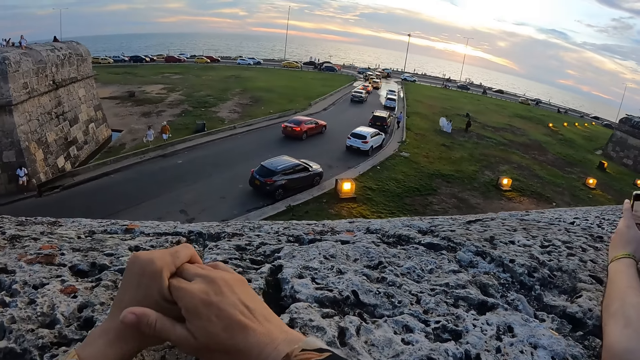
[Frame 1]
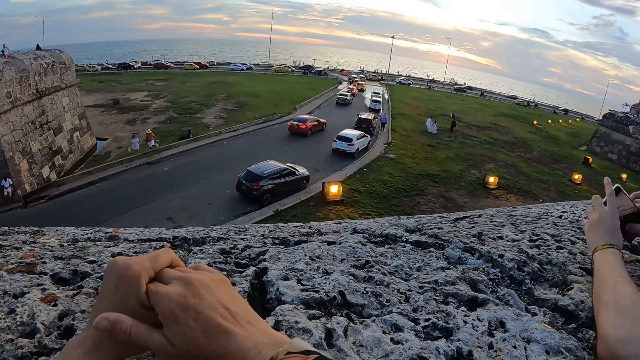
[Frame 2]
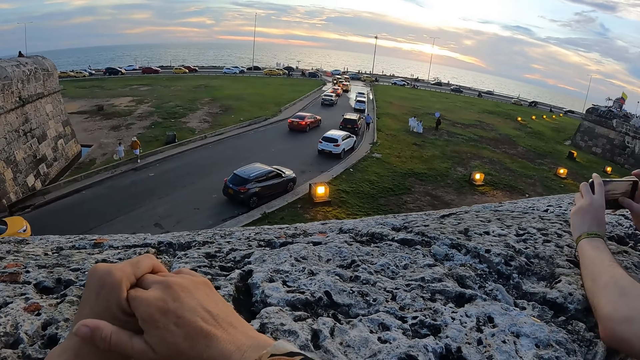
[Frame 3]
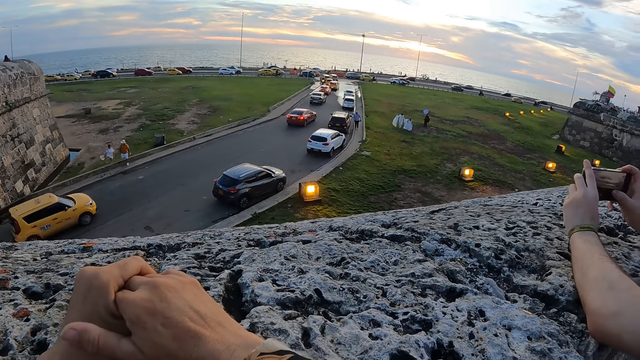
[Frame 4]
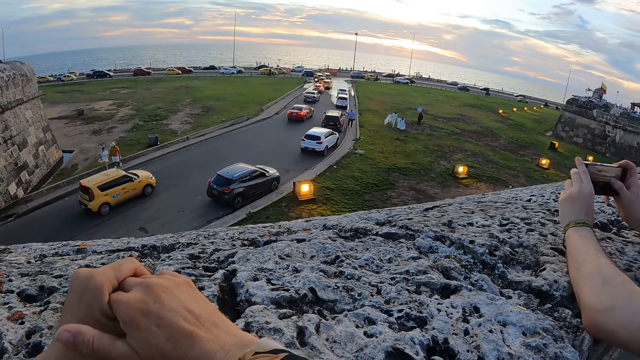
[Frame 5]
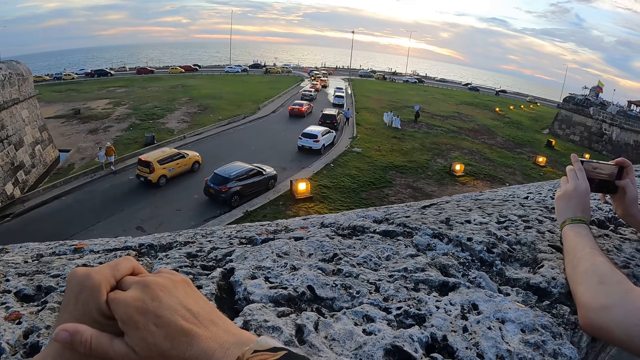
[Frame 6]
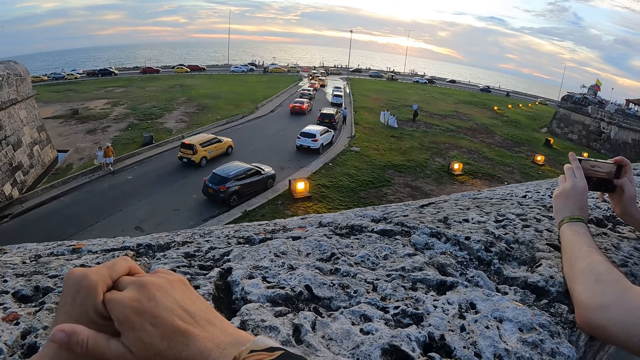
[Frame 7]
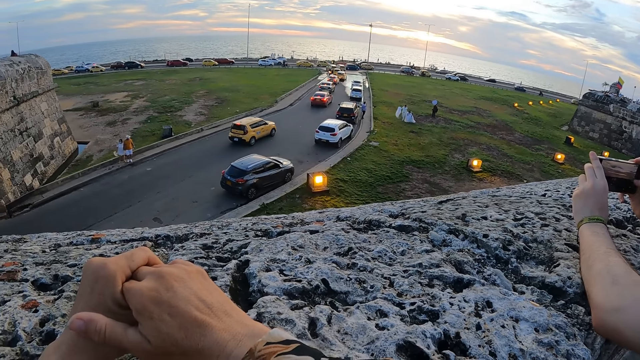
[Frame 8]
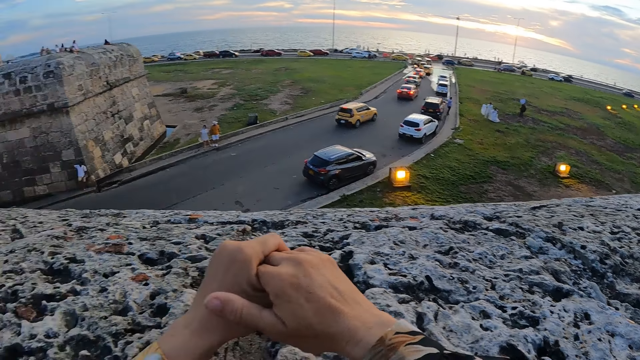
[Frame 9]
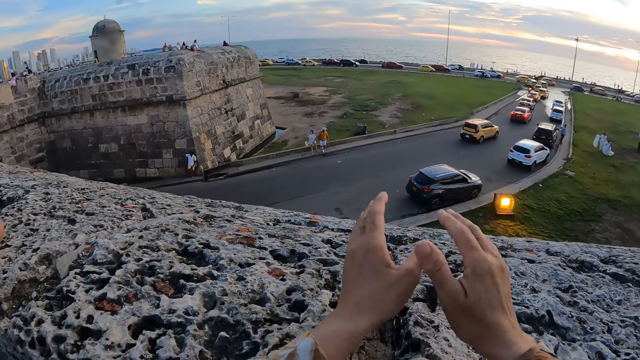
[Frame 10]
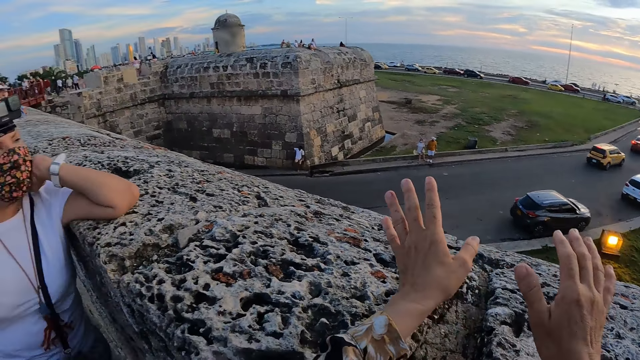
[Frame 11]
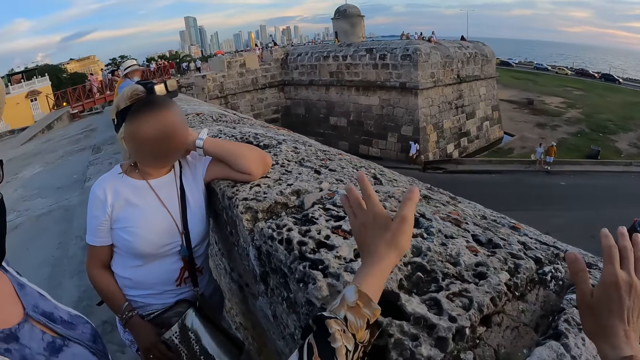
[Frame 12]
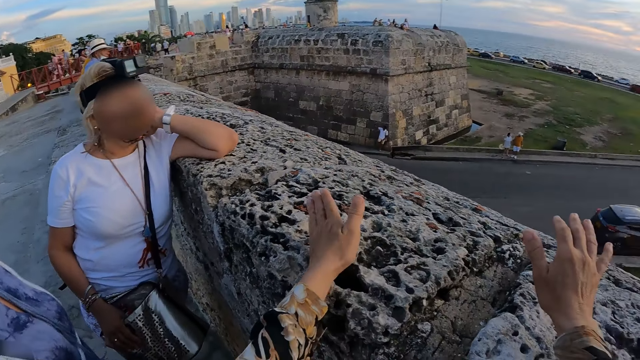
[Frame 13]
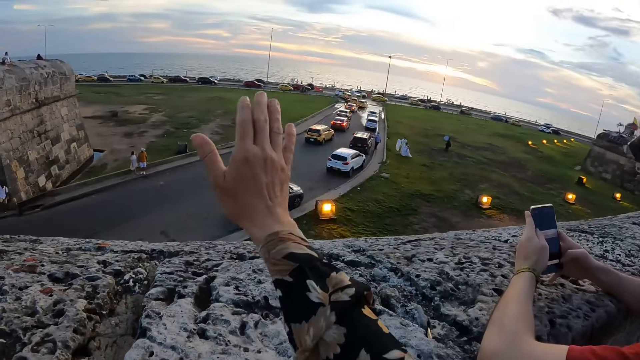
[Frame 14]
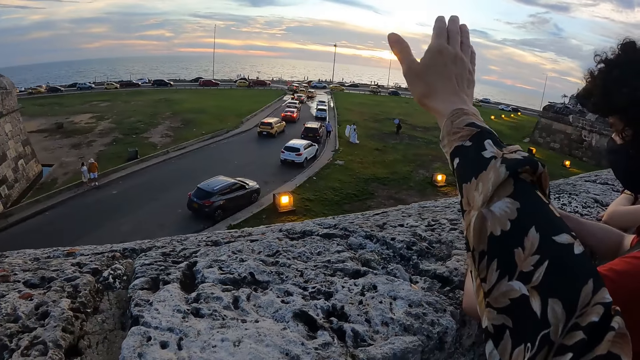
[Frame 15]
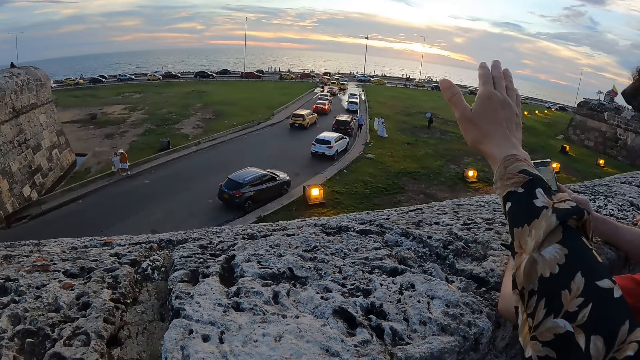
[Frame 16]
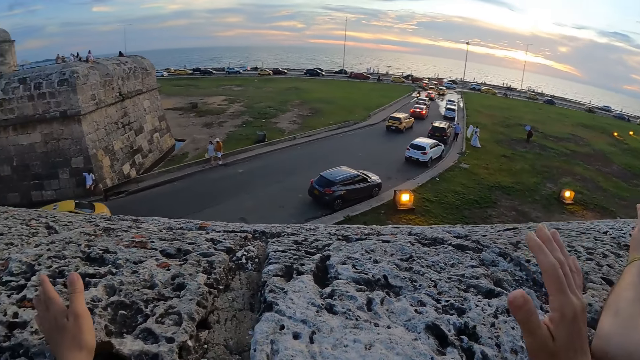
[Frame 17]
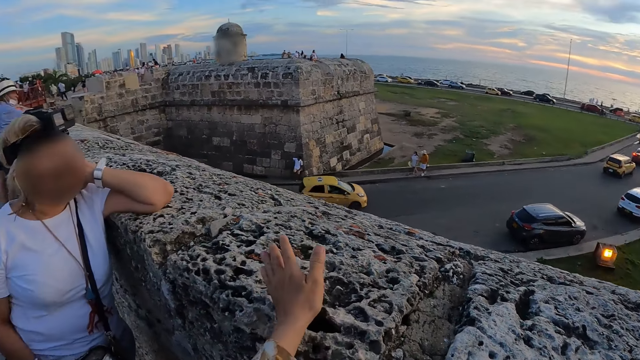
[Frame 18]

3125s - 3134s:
The man snaps with the phone in his hands. The camera wearer converses with the woman.

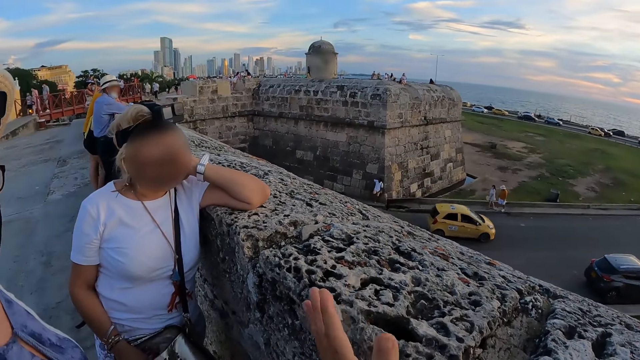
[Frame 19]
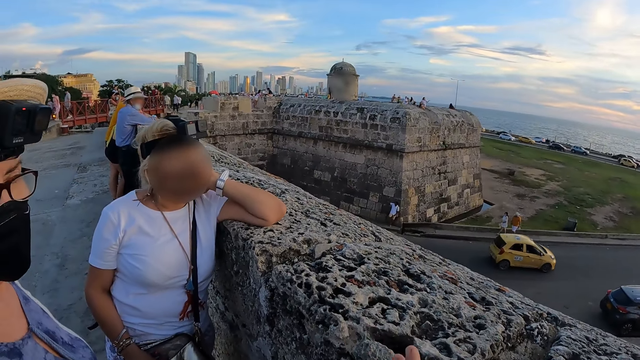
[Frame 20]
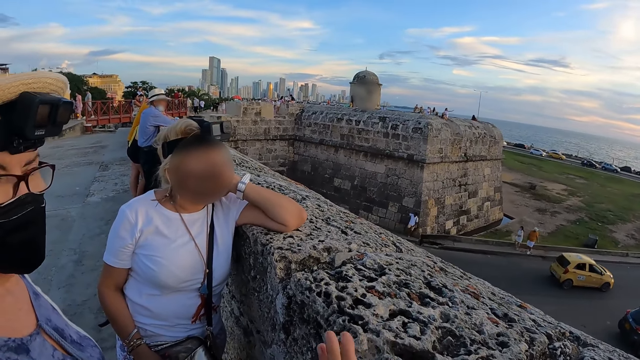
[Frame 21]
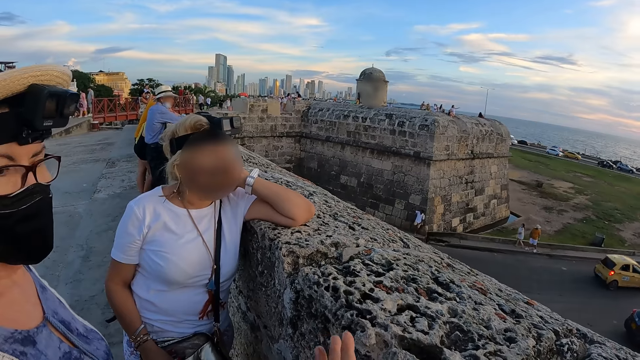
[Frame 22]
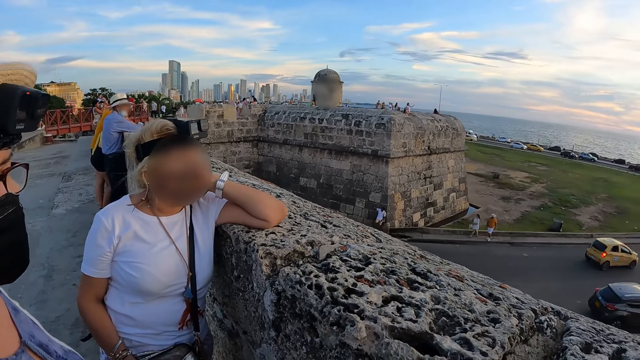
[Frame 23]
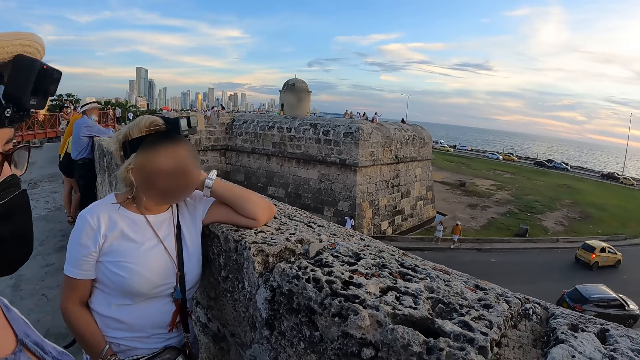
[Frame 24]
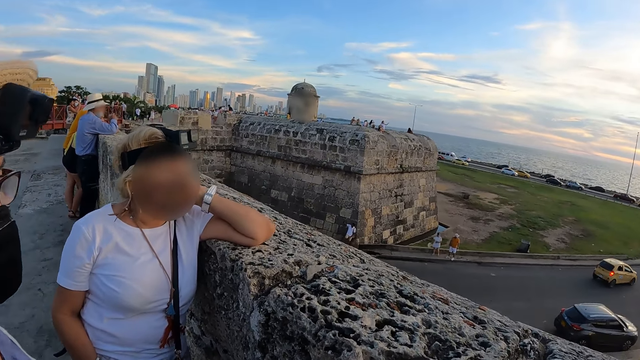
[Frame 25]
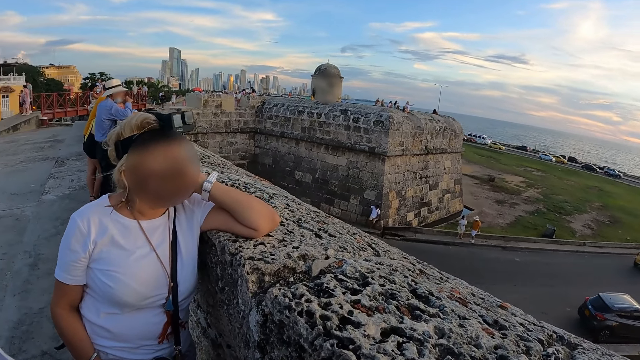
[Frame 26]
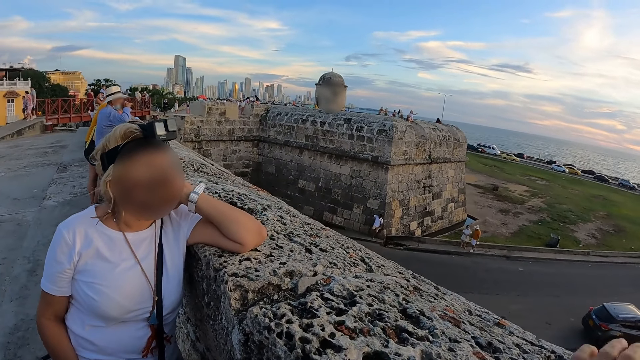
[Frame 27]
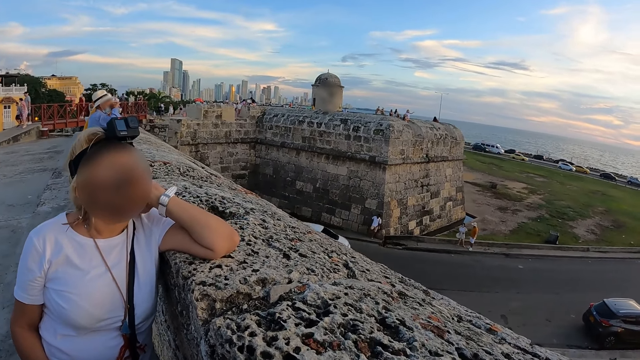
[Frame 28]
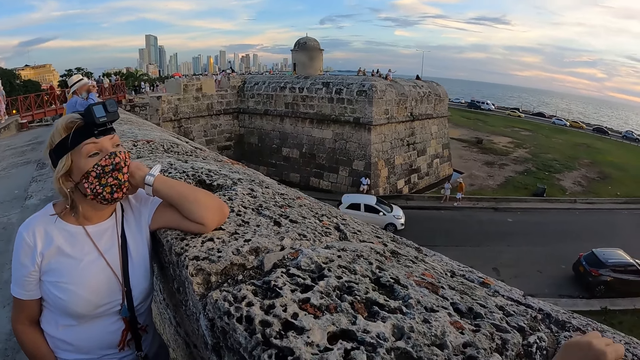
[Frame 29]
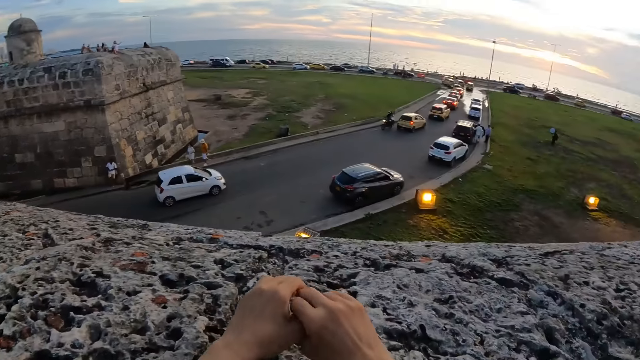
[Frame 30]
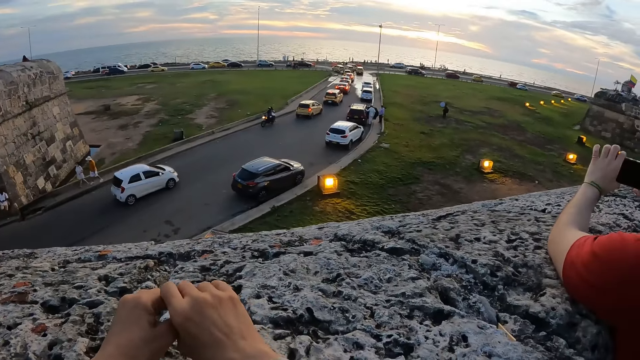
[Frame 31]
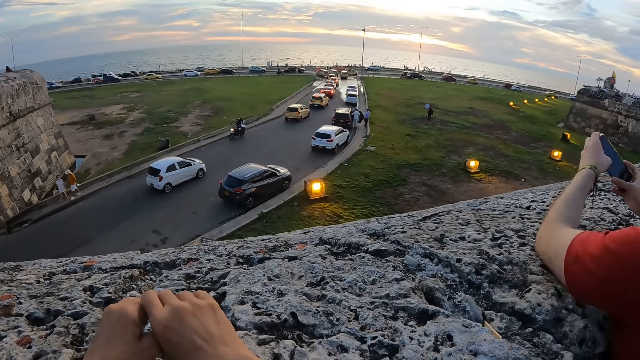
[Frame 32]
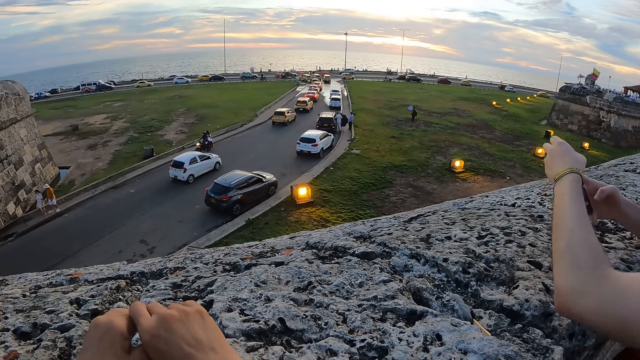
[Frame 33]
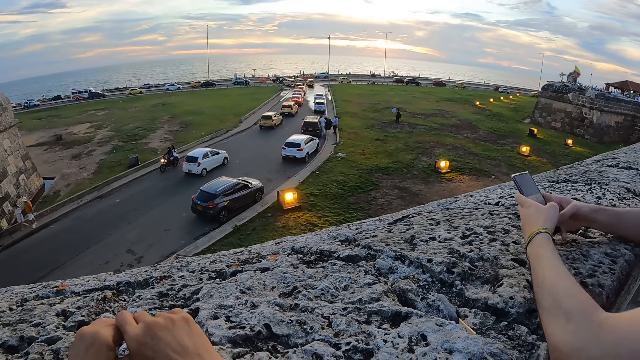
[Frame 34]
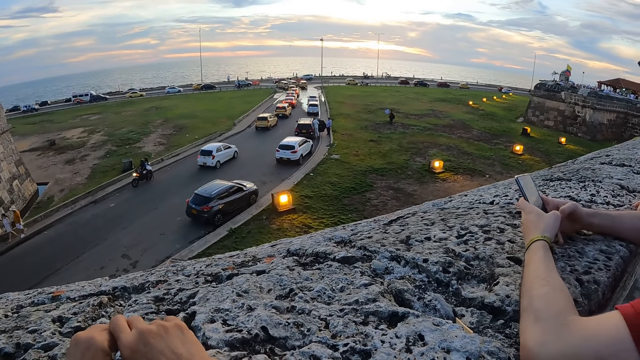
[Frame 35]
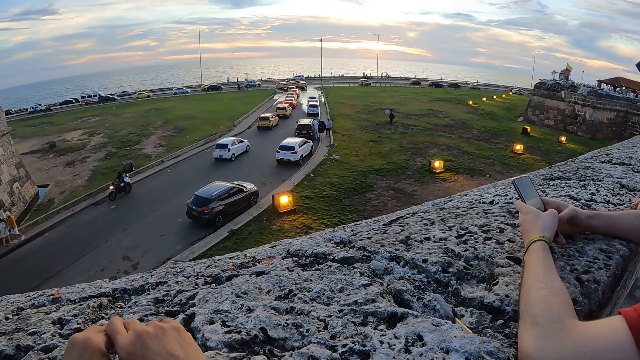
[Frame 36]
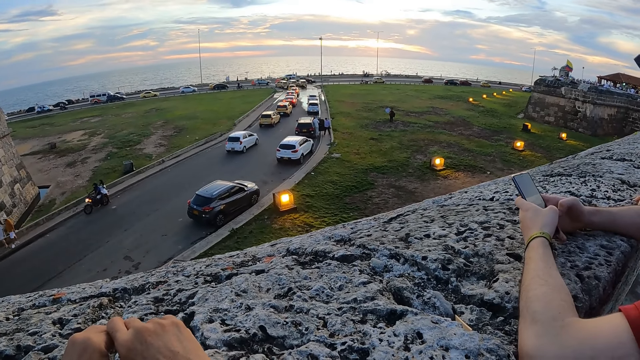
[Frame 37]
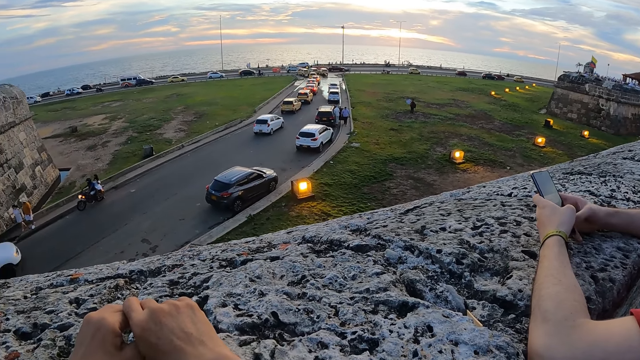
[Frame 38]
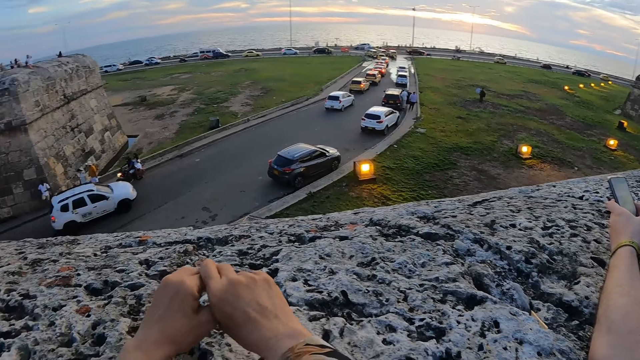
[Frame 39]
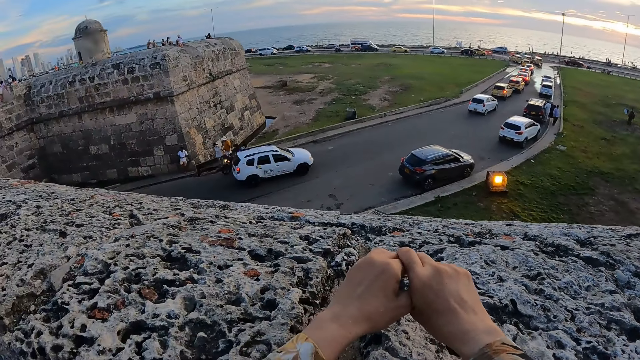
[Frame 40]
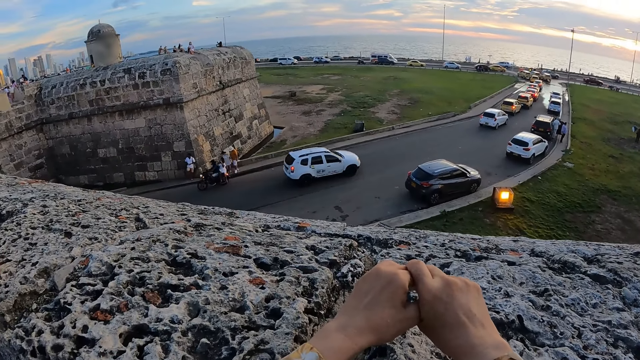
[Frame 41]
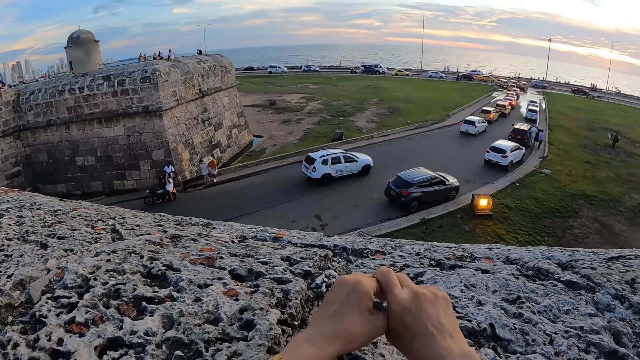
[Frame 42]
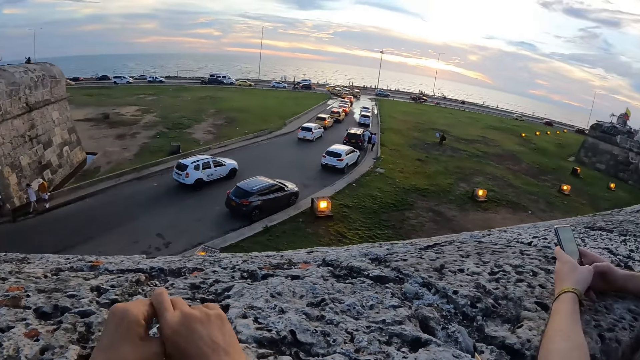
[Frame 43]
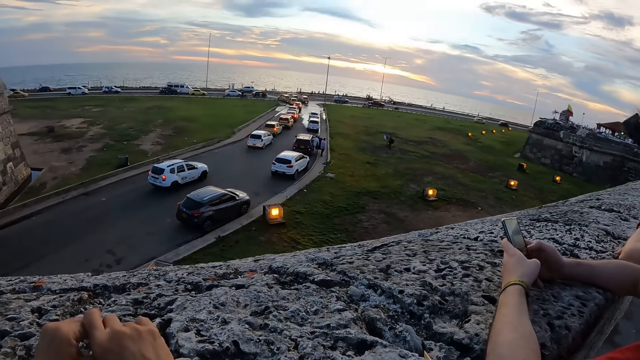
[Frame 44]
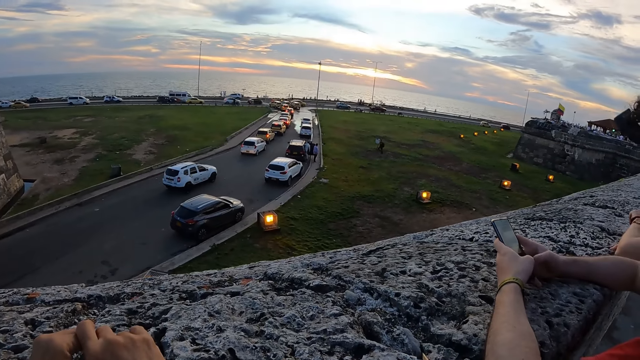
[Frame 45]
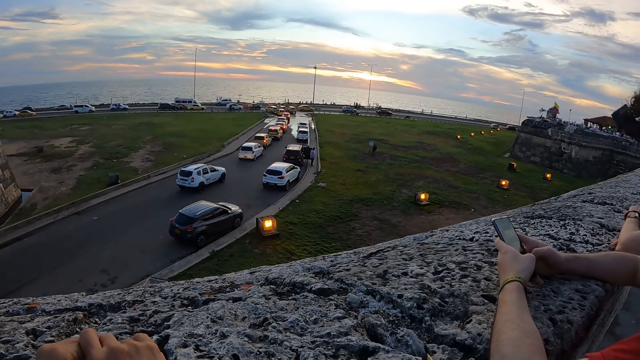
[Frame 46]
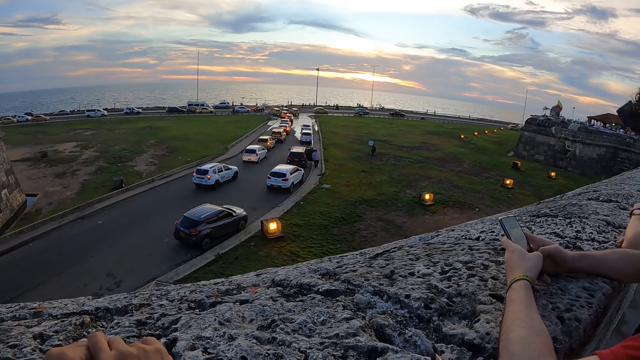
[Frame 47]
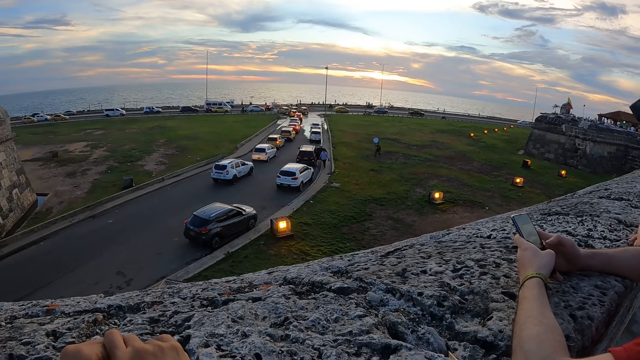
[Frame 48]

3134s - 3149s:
The camera wearer converses with a woman and another woman. They look around. A man presses the phone in his hands. The man uses the phone.
